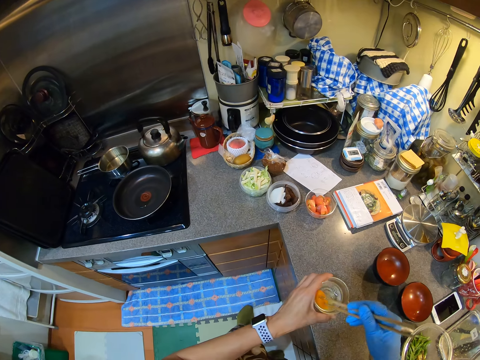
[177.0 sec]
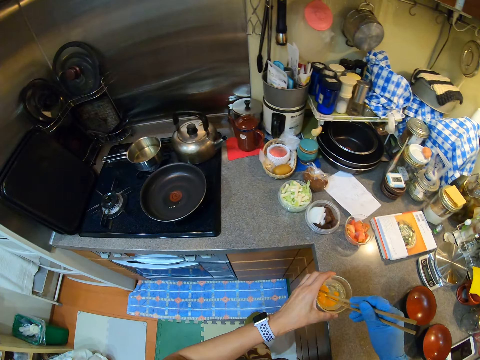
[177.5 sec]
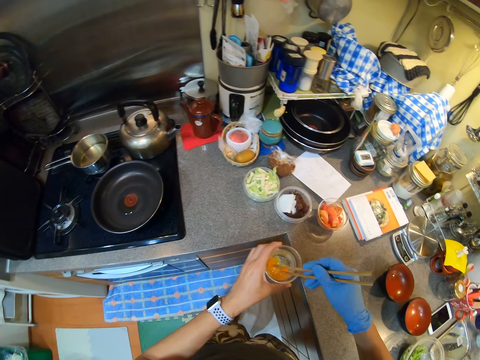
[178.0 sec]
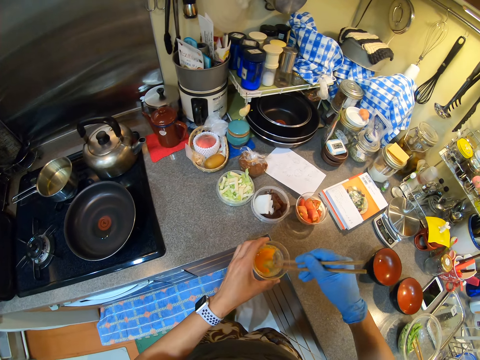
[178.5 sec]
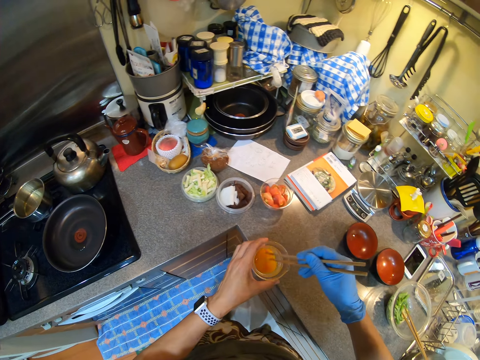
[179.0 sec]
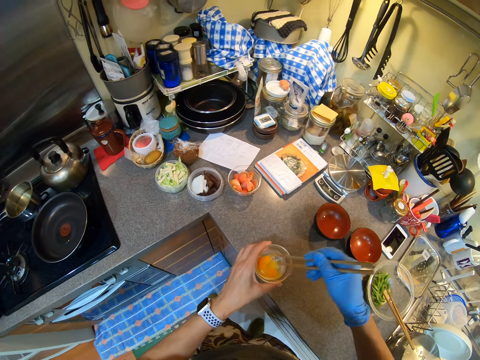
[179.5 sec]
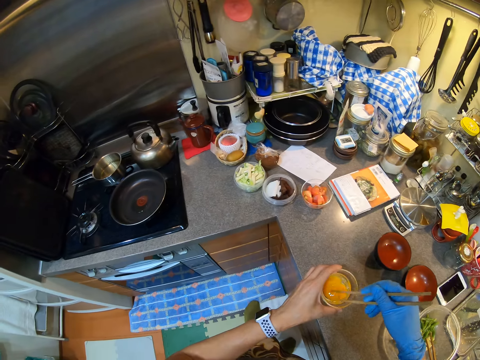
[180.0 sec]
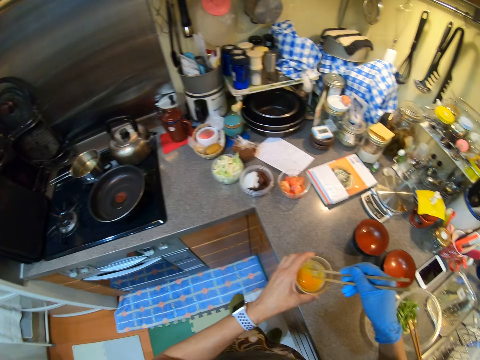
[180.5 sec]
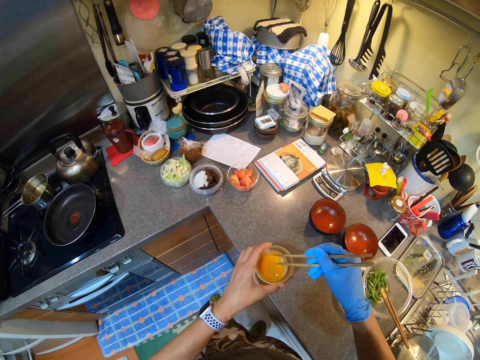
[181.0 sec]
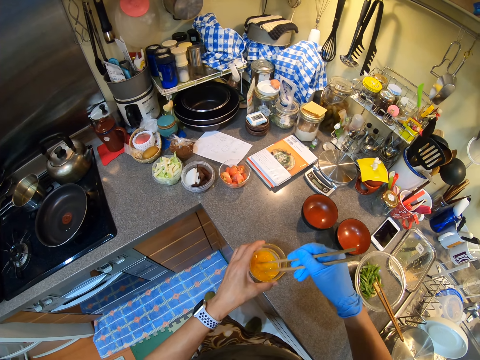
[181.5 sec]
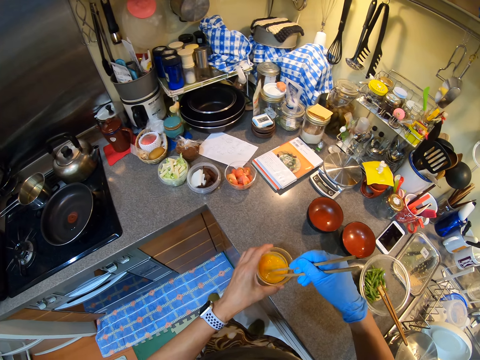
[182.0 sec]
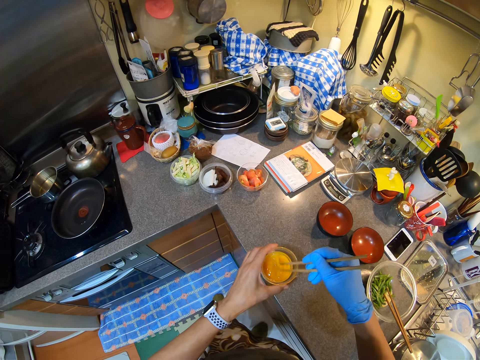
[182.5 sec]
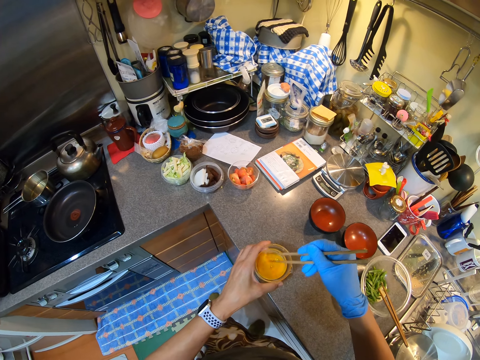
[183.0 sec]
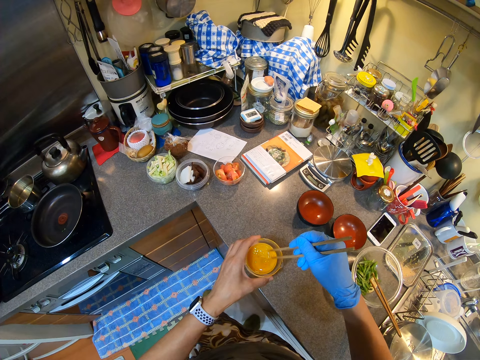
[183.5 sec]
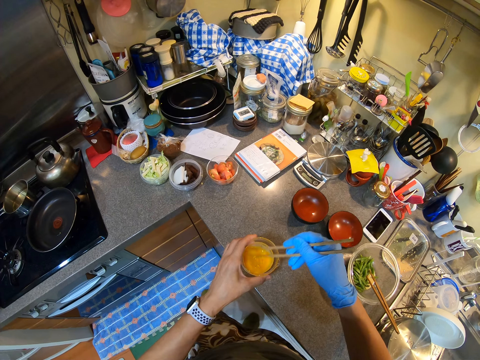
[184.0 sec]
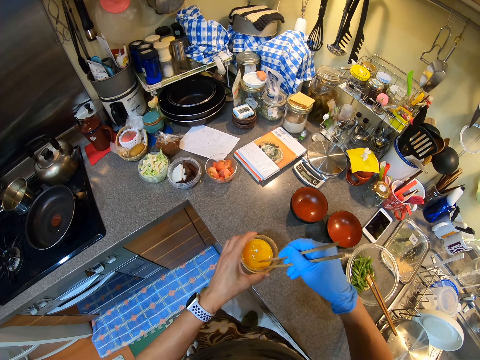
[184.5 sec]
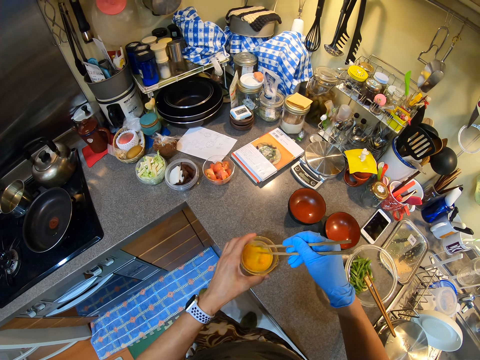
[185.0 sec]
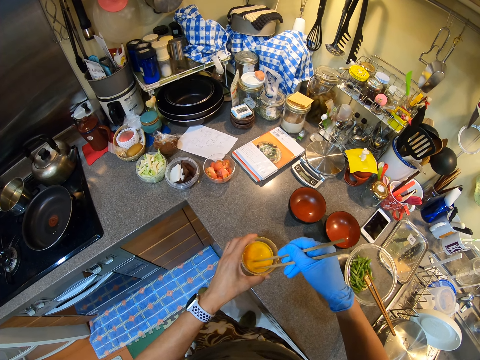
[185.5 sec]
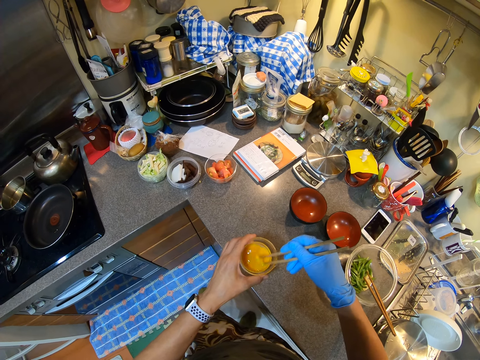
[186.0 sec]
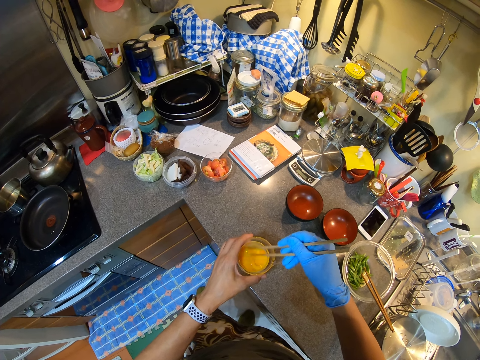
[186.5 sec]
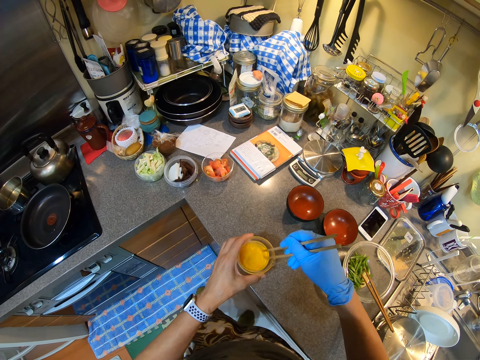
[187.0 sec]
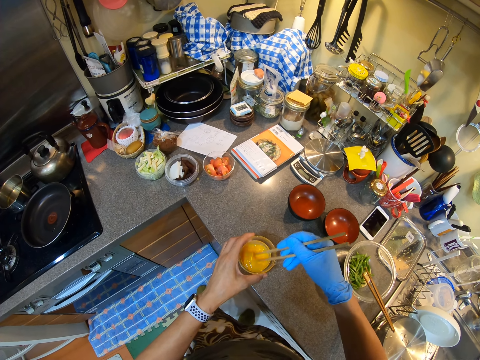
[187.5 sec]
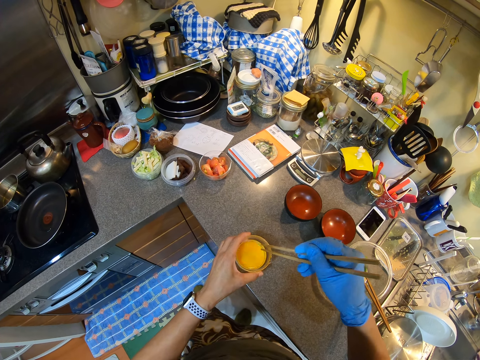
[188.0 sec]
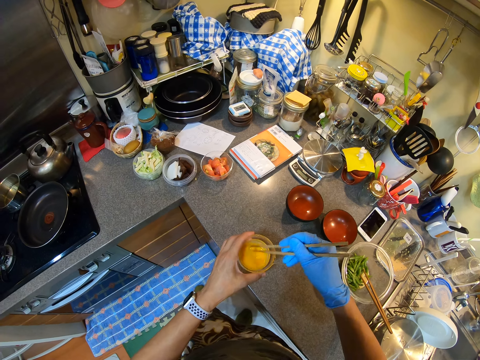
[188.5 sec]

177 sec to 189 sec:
The camera wearer stirs an egg in the bowl.

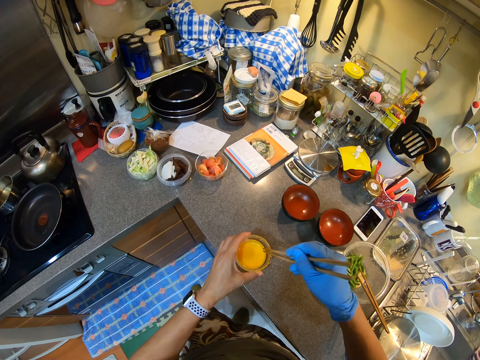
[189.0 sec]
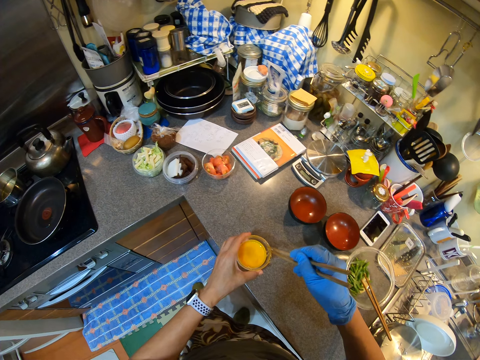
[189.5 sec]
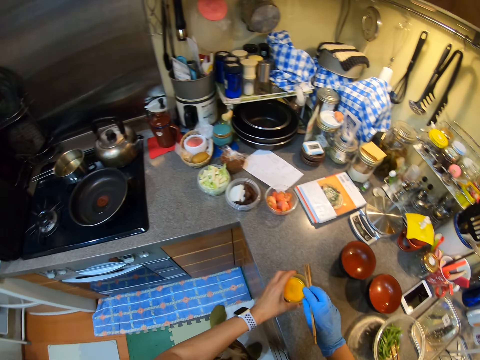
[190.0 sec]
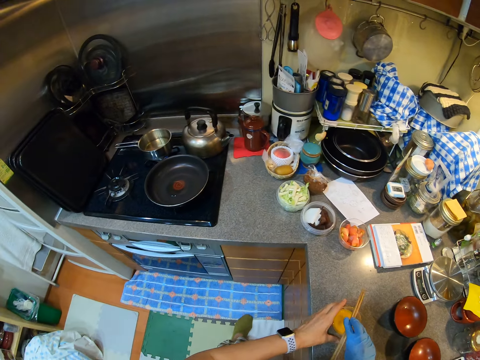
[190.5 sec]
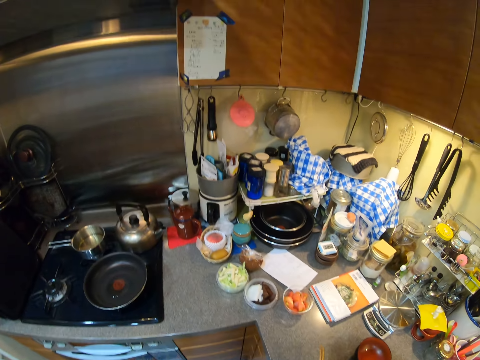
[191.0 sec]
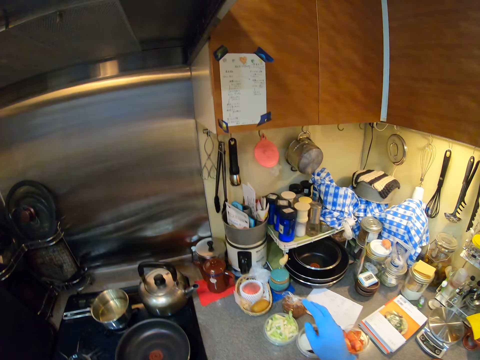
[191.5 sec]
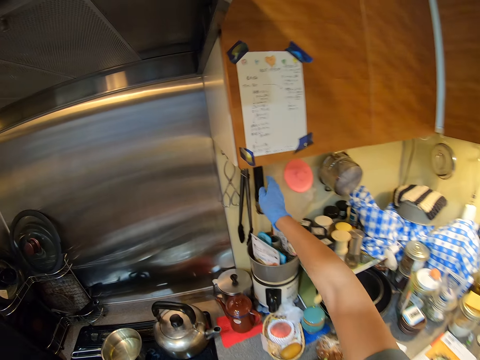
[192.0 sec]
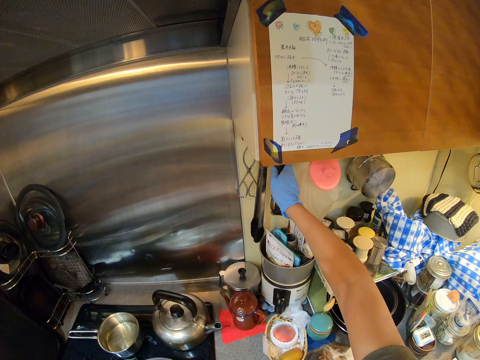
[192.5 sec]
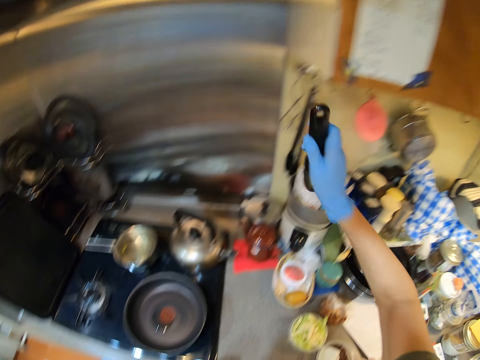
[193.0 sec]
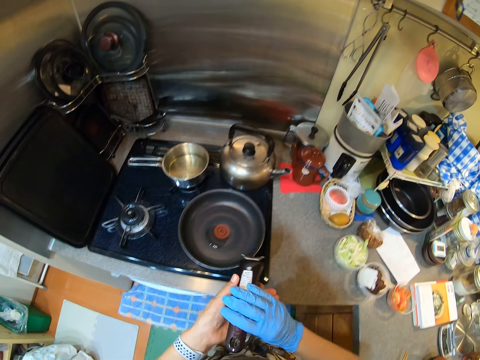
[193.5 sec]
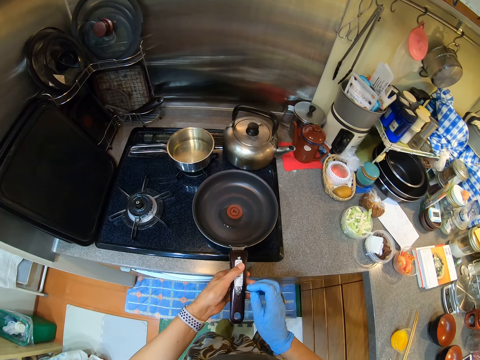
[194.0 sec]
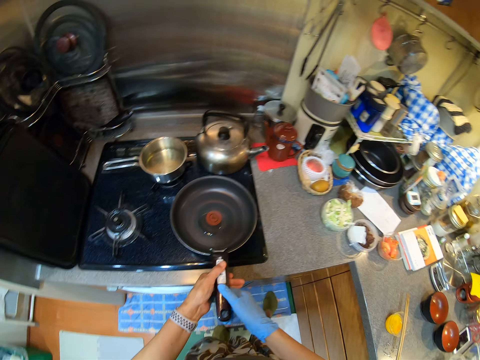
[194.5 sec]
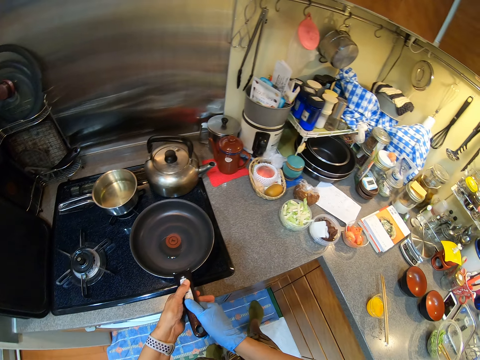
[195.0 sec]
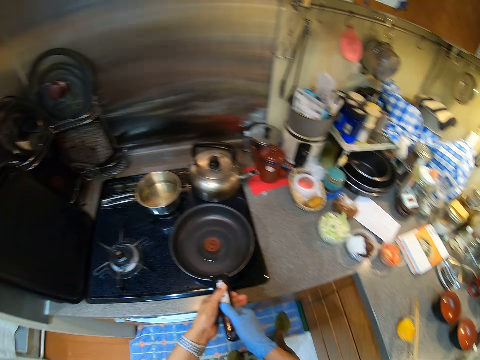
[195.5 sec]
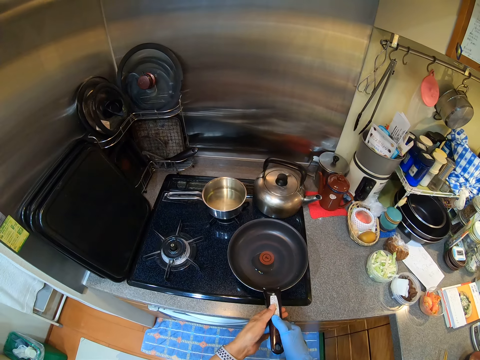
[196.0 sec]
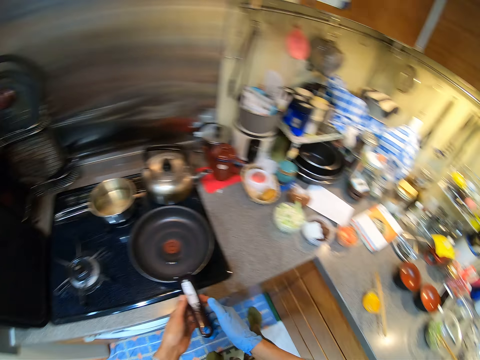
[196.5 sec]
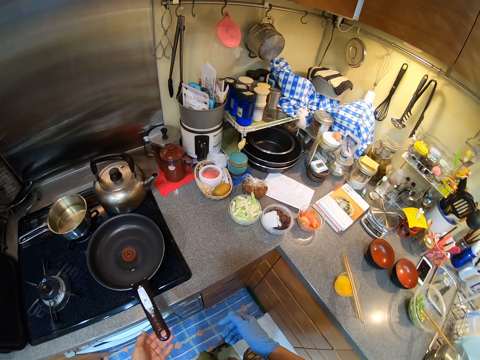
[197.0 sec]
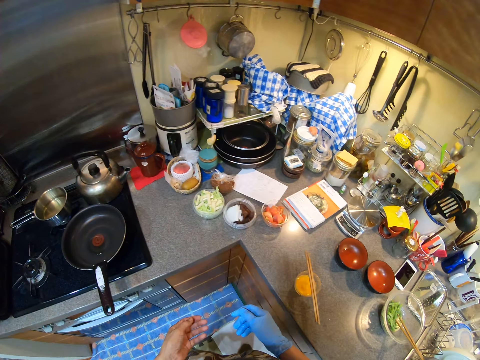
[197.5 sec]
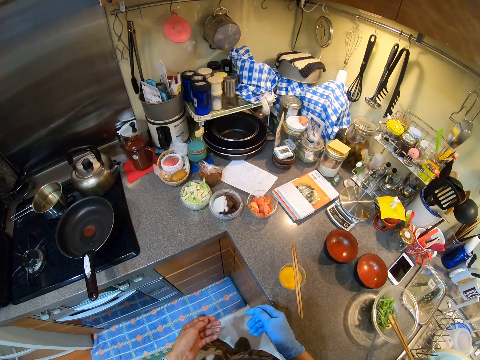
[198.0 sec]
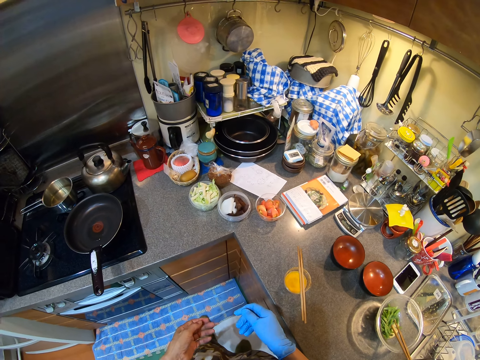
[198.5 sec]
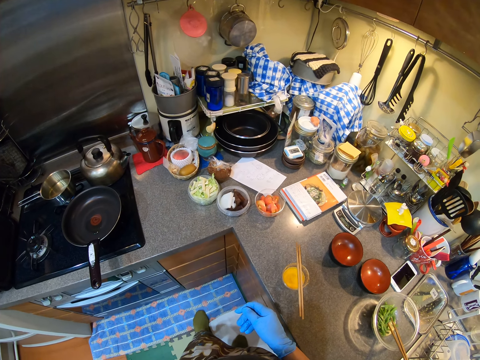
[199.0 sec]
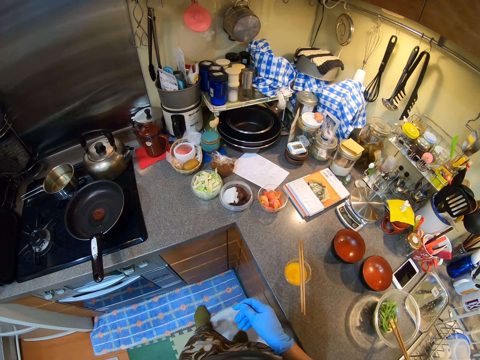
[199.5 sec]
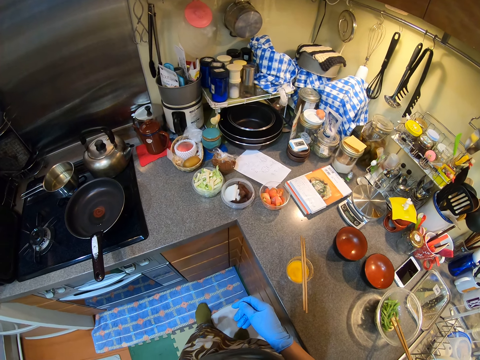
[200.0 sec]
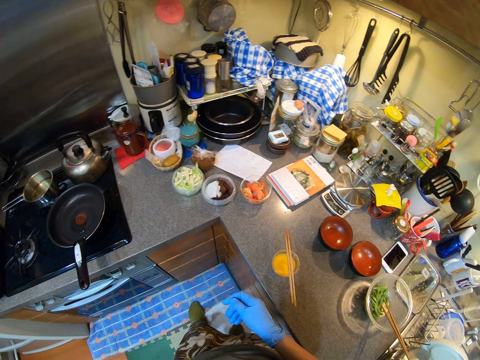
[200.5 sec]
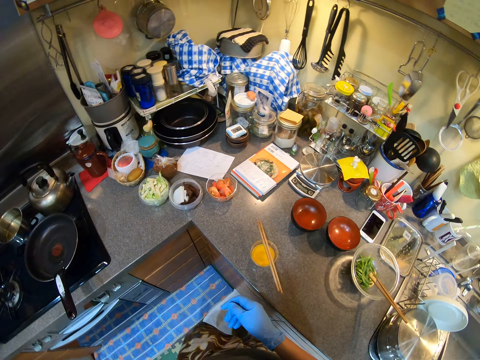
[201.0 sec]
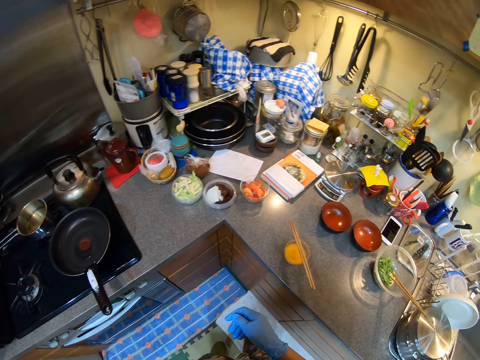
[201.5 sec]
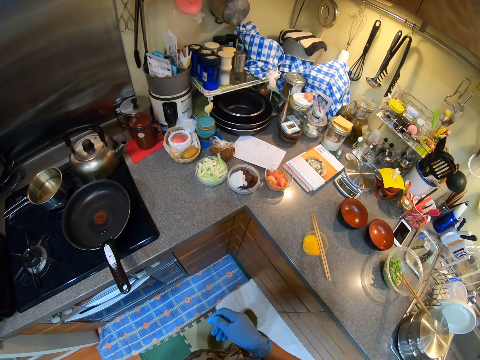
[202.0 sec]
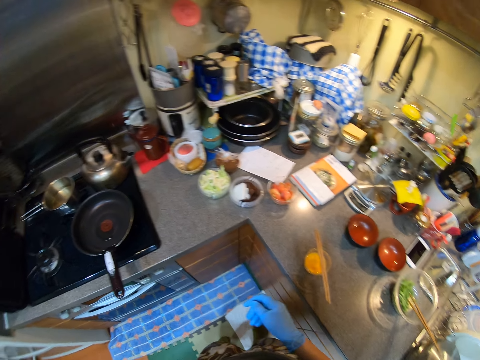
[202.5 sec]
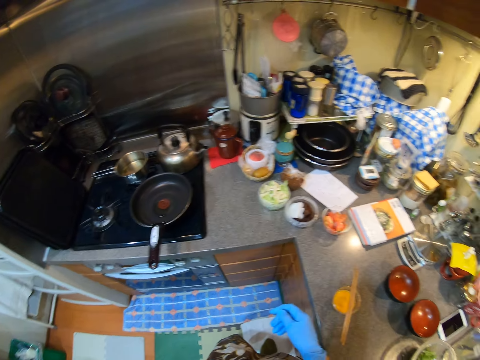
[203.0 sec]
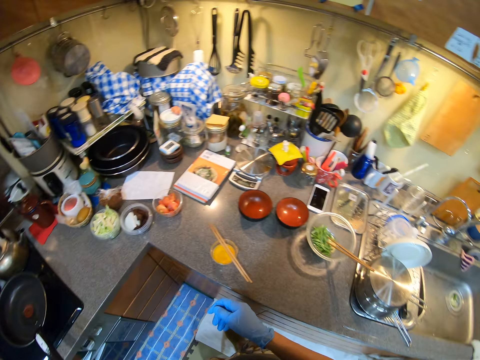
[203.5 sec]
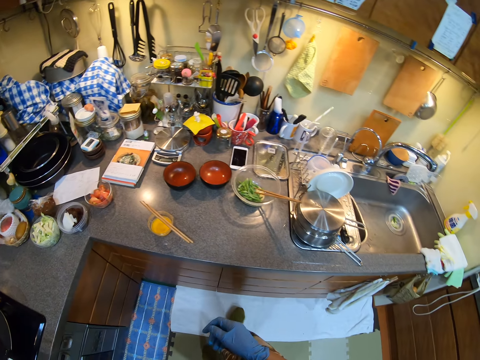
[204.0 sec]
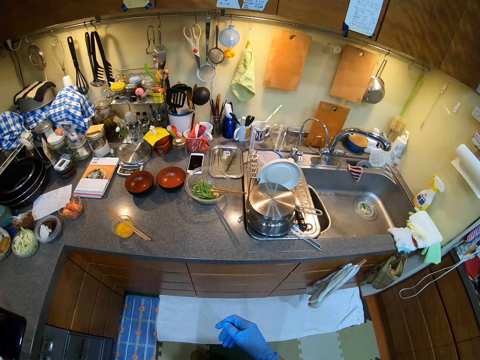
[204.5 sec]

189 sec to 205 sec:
The camera wearer puts the dish on the counter top. They place a chop stick on a bowl. They take a pan holder. They stick the holder to the pan. They hold the pan. They look at the pan.
